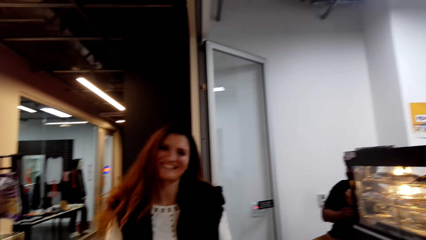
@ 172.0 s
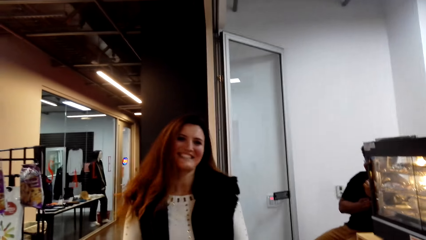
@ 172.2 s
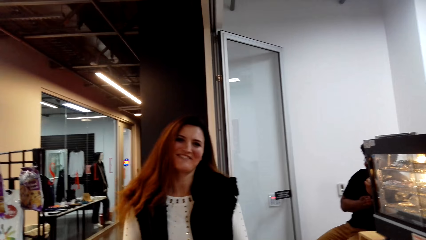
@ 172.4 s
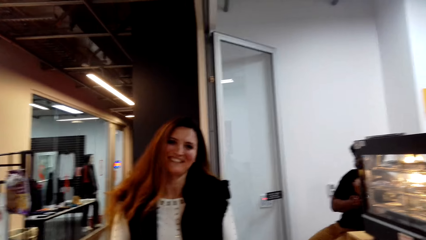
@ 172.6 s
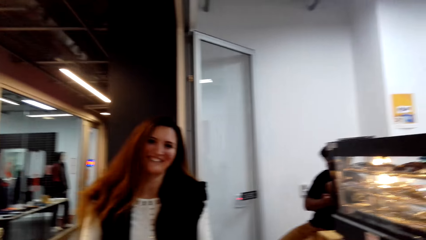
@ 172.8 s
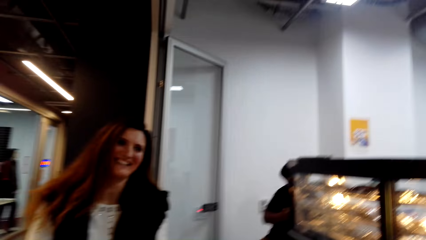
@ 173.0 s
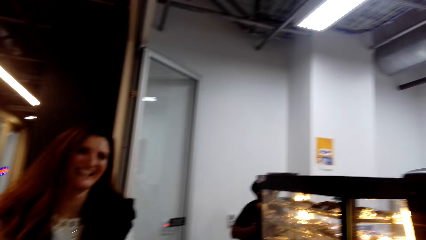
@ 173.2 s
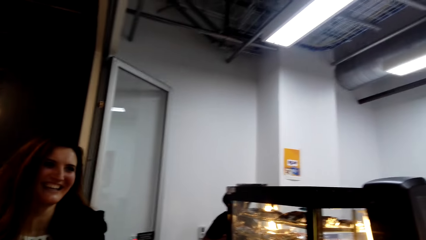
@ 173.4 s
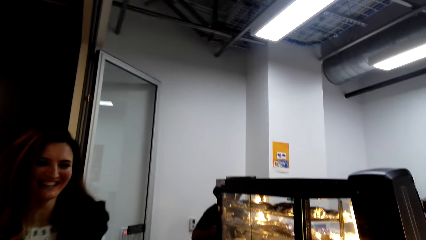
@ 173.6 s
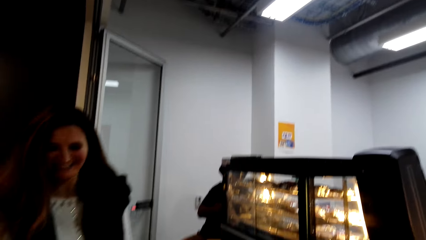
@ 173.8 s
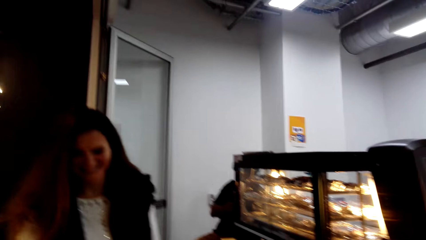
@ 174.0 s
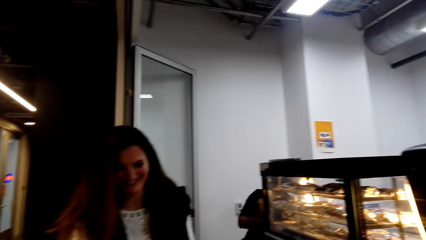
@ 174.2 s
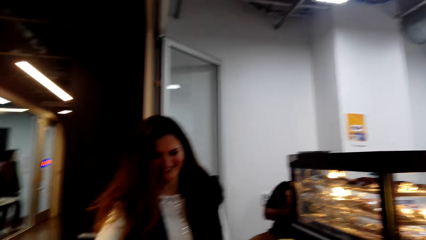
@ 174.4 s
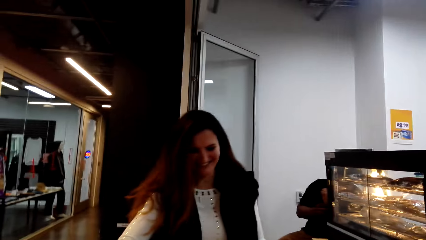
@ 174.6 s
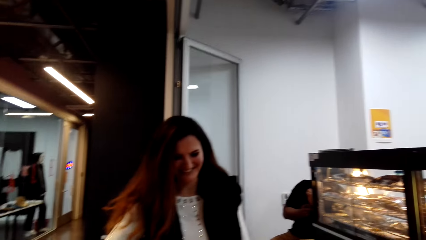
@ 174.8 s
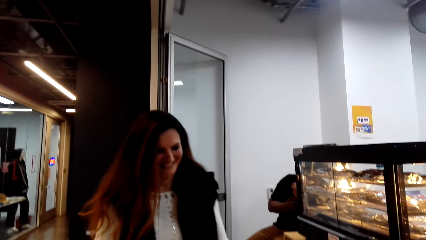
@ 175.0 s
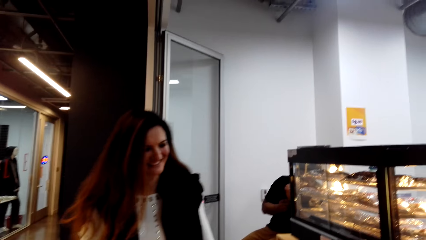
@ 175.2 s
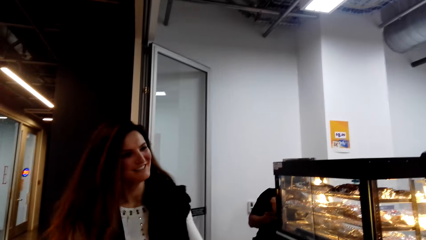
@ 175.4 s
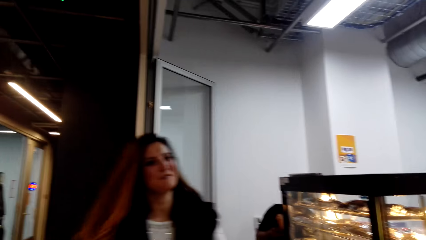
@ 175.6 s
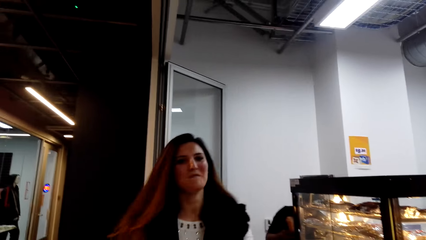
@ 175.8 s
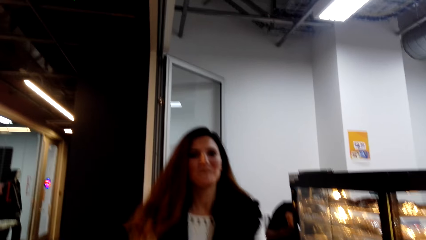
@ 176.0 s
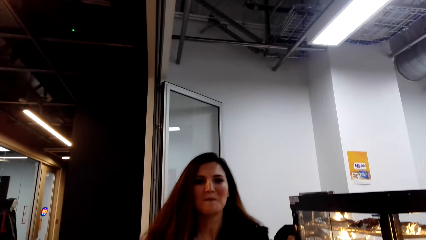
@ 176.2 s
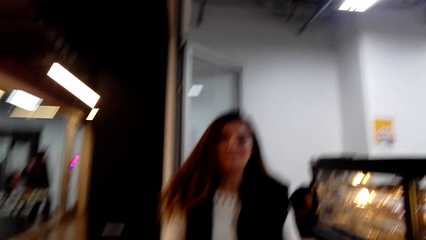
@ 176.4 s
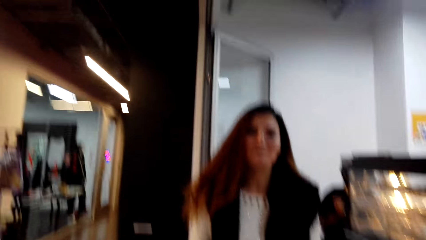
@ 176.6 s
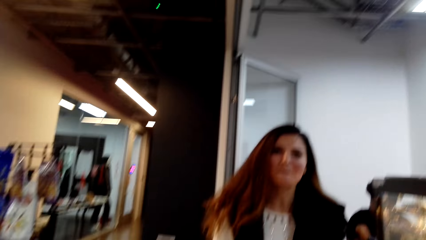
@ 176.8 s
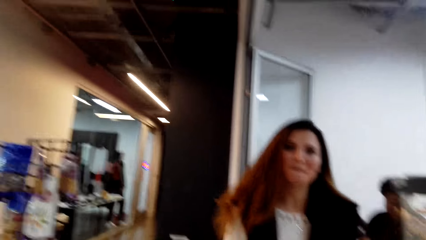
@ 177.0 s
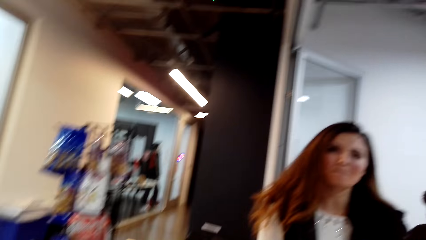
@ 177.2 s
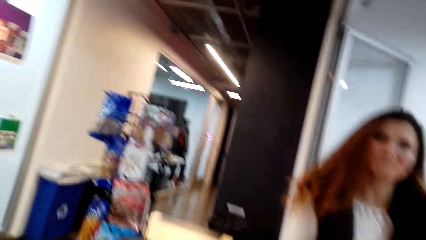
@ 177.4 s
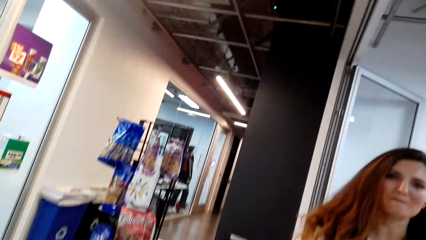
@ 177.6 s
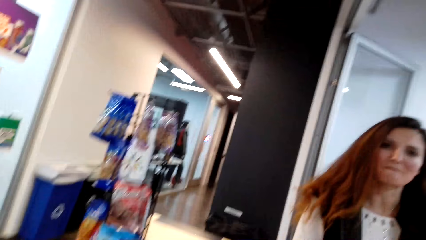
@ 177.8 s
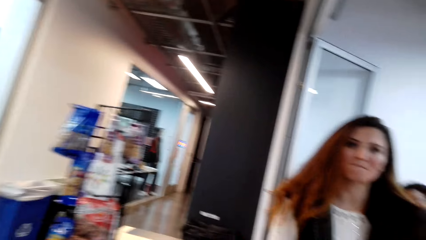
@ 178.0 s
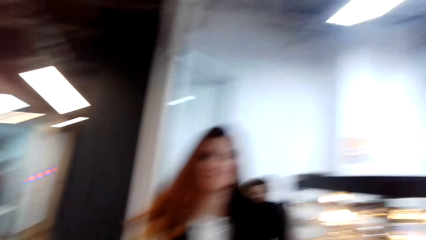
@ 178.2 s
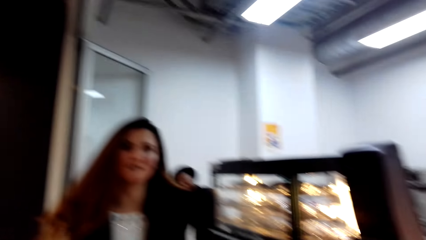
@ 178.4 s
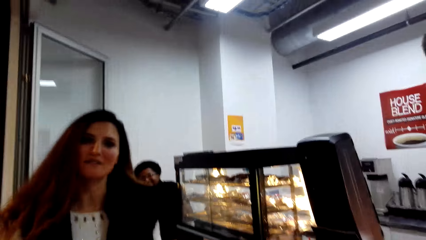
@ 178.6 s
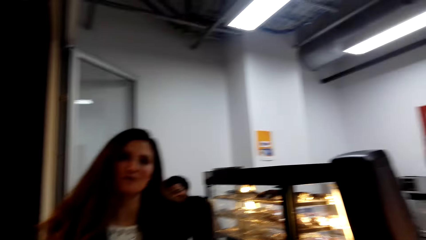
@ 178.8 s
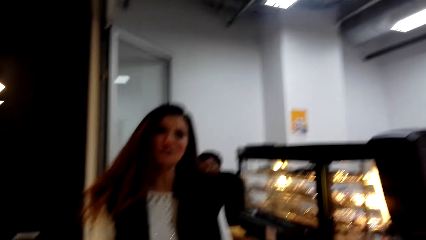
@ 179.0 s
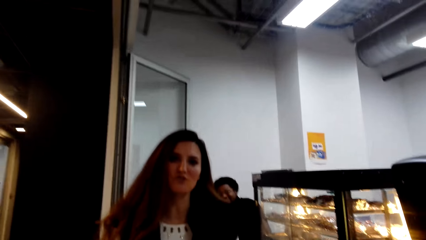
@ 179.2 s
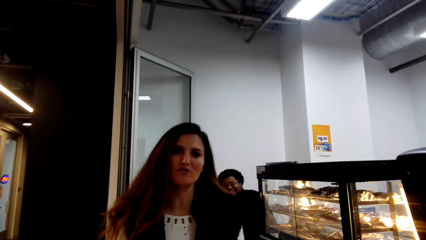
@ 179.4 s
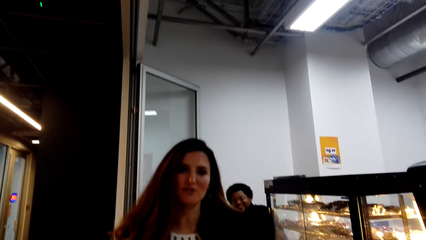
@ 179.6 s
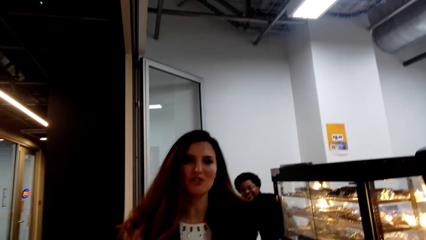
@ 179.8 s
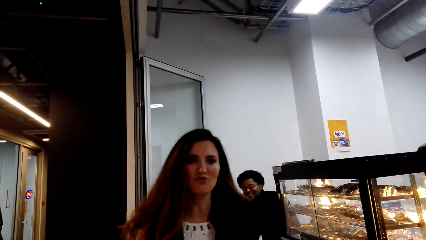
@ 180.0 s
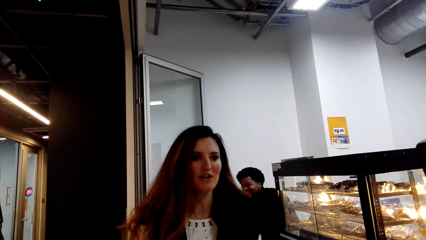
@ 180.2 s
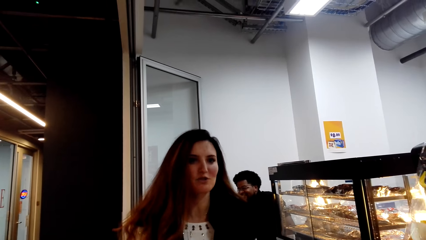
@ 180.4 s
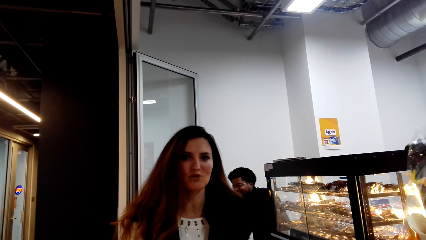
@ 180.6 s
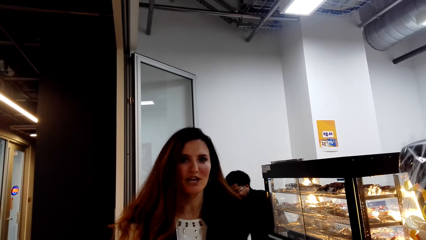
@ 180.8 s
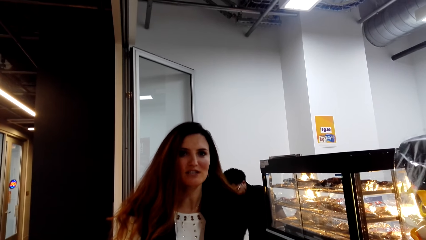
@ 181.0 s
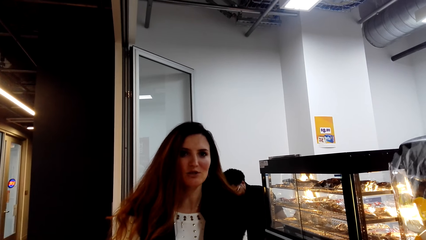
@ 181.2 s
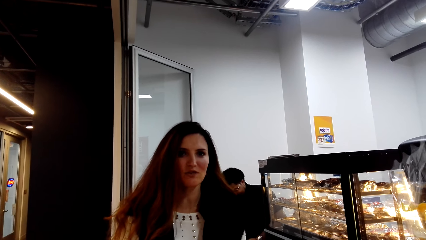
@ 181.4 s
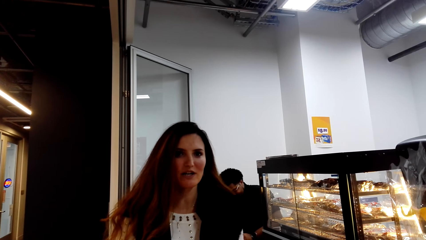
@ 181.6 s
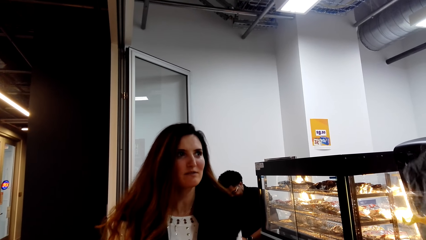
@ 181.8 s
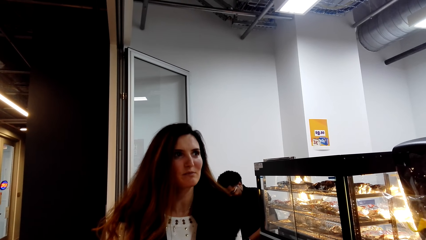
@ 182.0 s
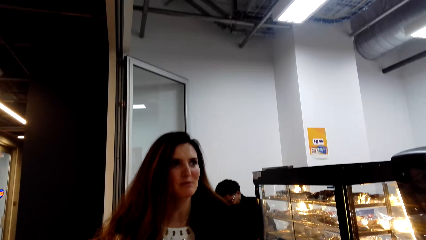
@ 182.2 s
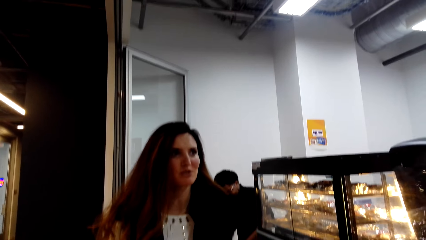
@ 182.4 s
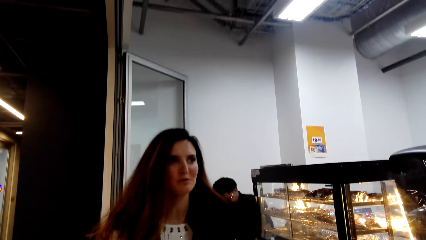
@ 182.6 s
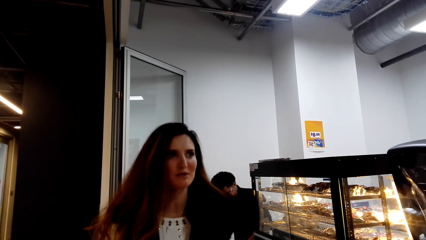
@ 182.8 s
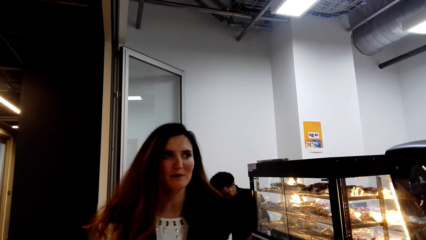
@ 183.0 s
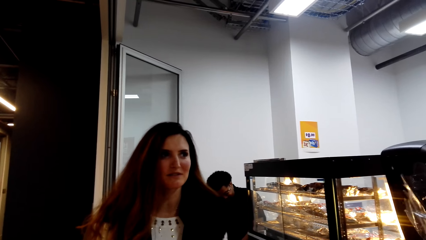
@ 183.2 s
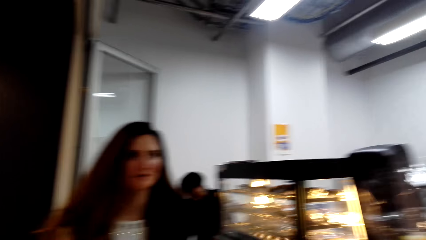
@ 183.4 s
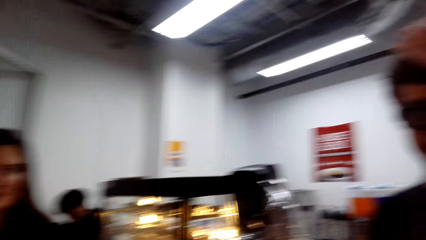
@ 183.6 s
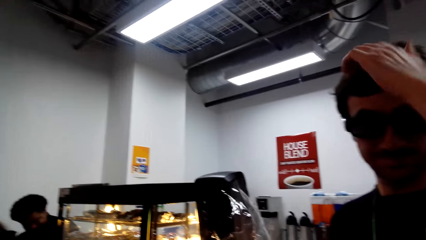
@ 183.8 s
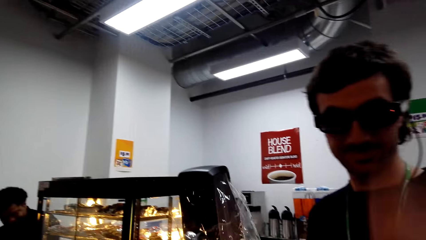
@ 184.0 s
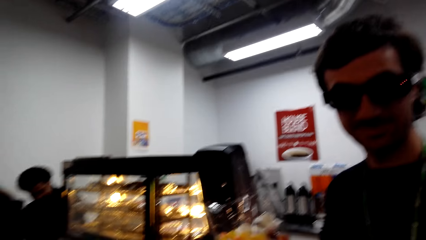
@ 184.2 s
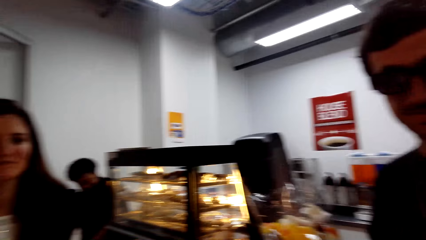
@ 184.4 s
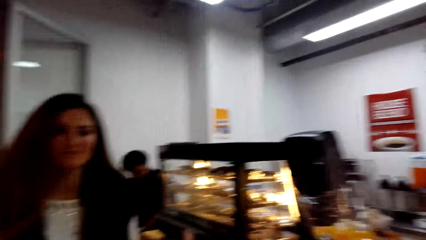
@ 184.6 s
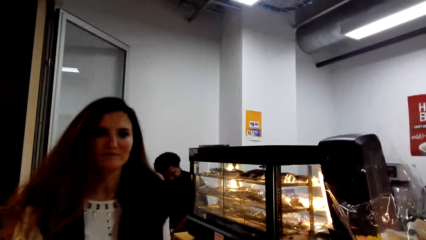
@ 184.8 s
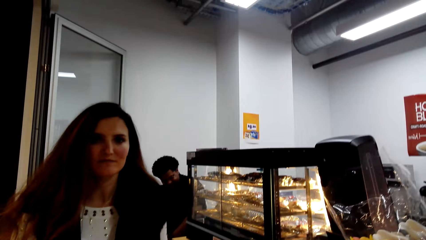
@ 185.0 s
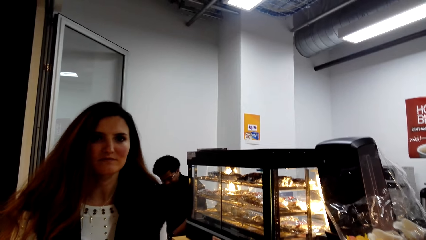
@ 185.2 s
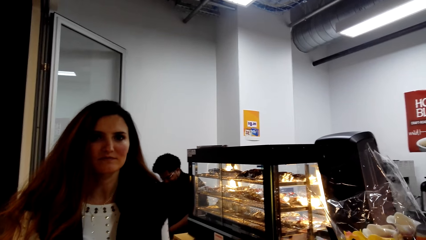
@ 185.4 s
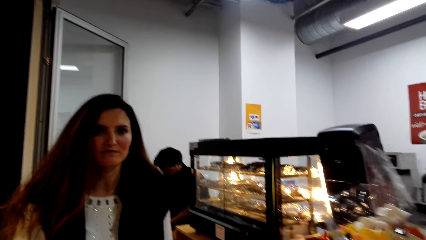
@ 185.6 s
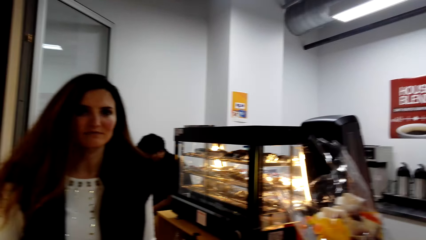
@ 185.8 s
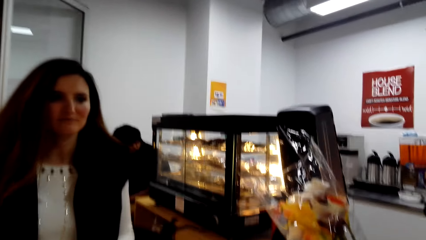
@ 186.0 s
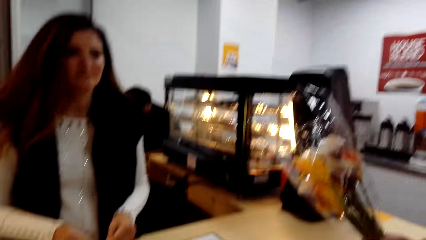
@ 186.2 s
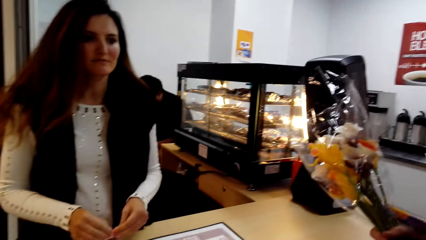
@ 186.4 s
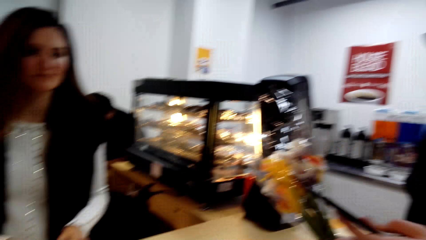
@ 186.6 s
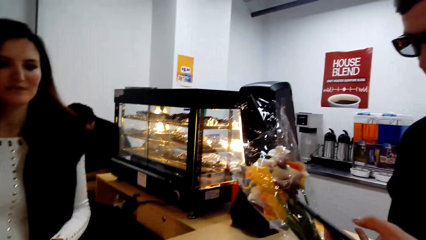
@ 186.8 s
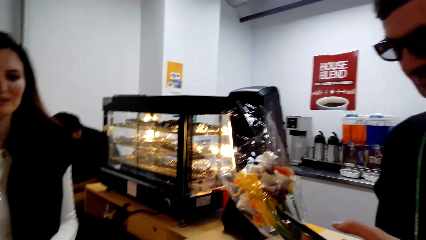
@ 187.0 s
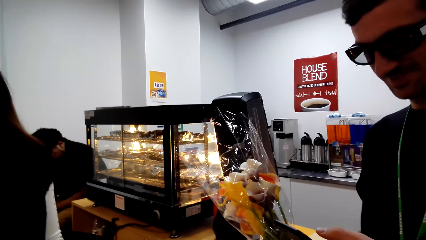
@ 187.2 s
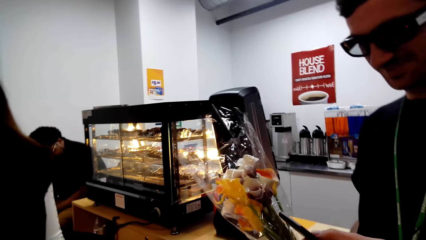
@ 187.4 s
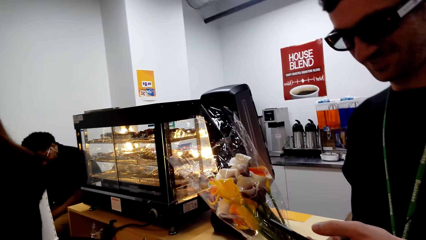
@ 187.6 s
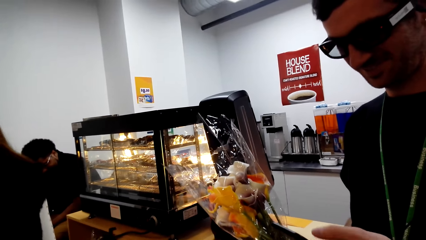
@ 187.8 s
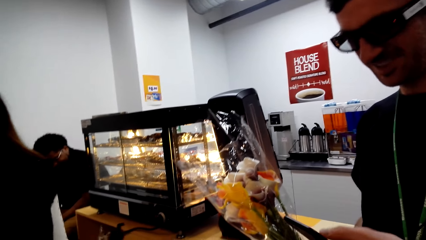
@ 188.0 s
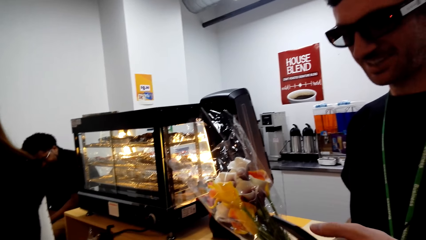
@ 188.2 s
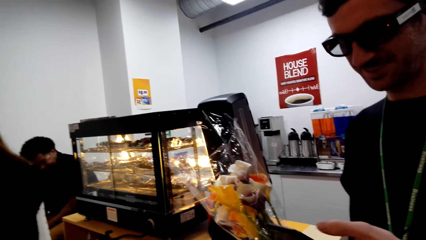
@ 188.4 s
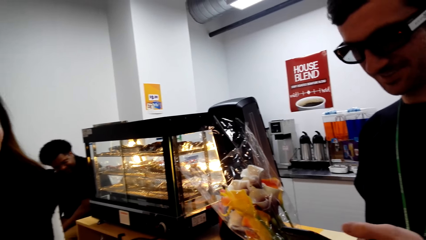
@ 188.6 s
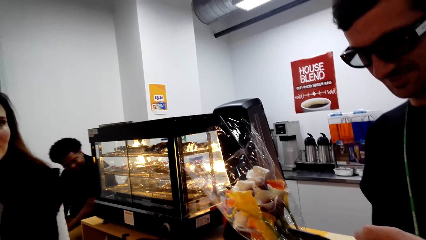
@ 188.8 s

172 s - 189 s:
The lady looks at the camera wearer and operates the machine. The camera wearer looks around. The lady looks at the camera wearer. The camera wearer looks at the flower. The man touches the hair. The camera wearer looks around. The man cuts the rope with the scissors.
